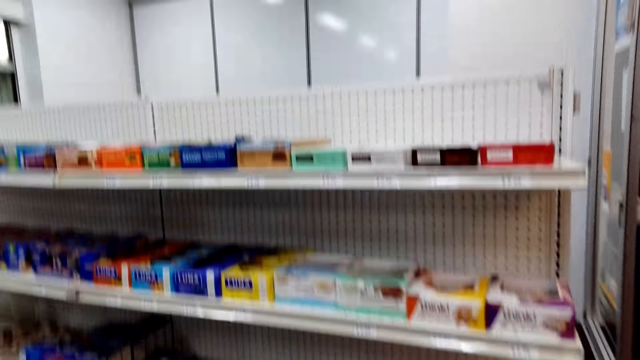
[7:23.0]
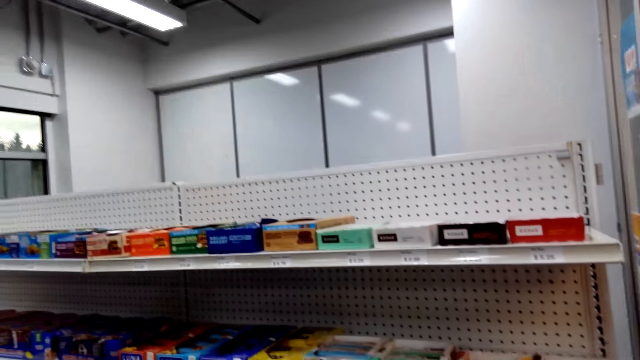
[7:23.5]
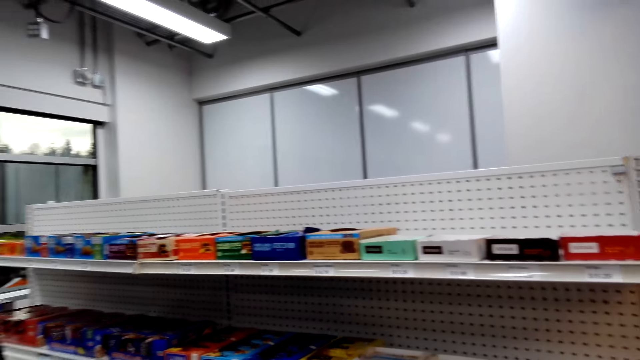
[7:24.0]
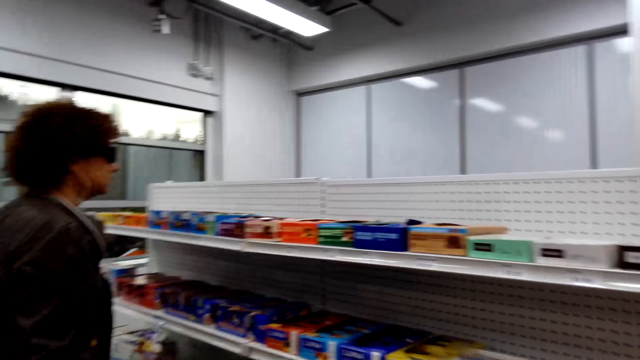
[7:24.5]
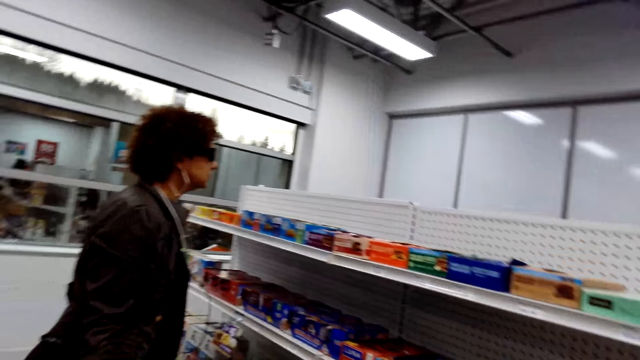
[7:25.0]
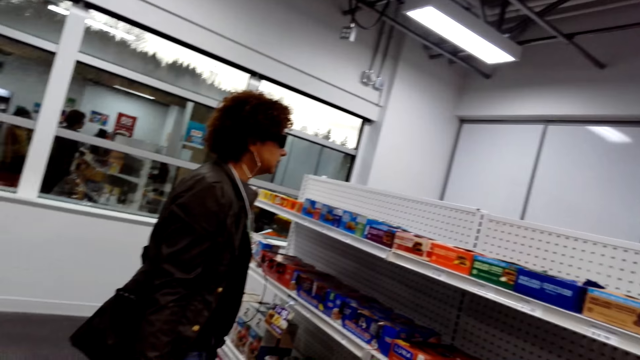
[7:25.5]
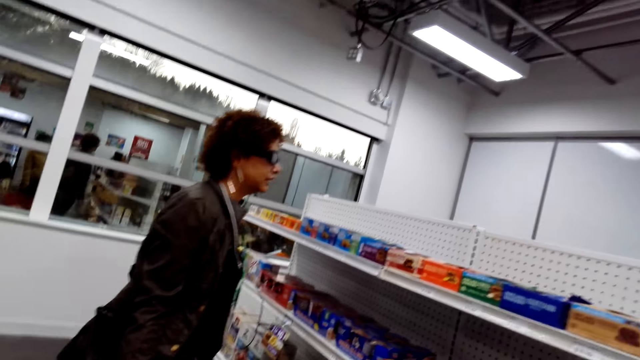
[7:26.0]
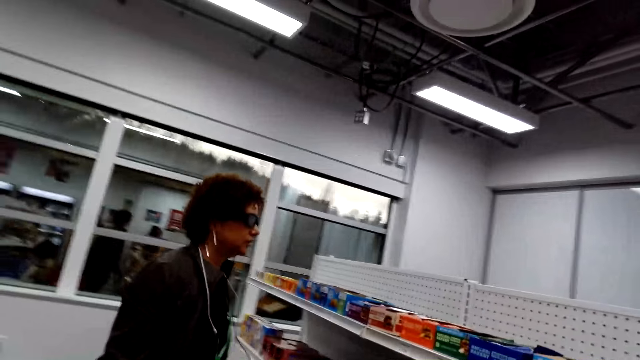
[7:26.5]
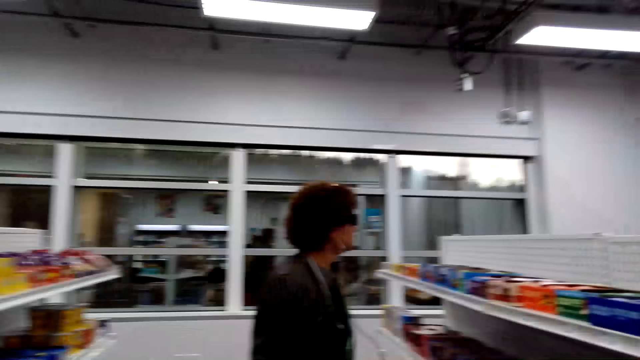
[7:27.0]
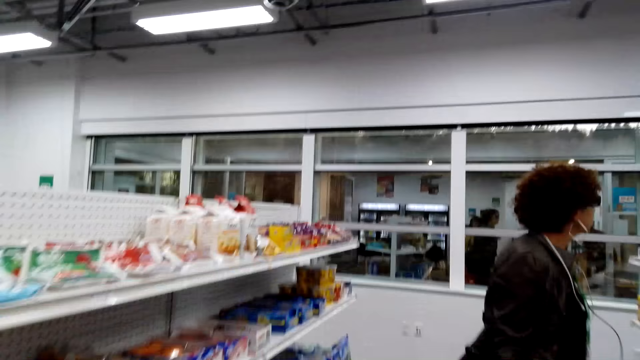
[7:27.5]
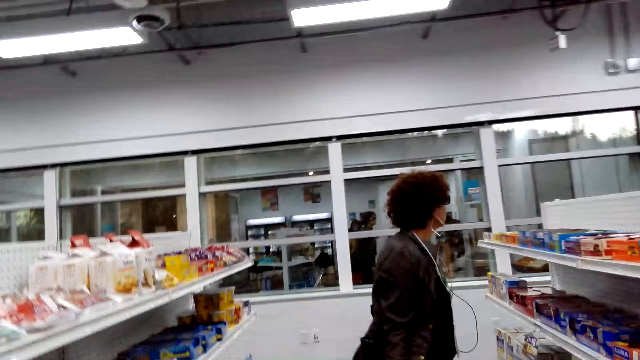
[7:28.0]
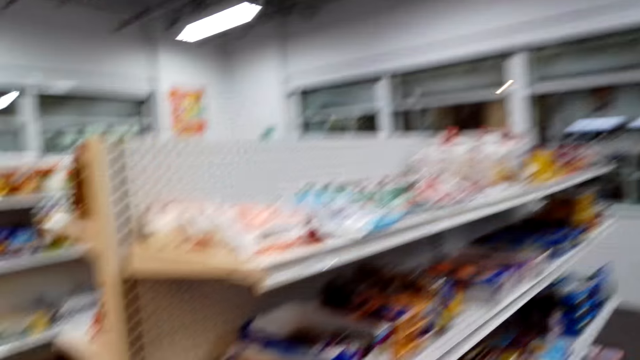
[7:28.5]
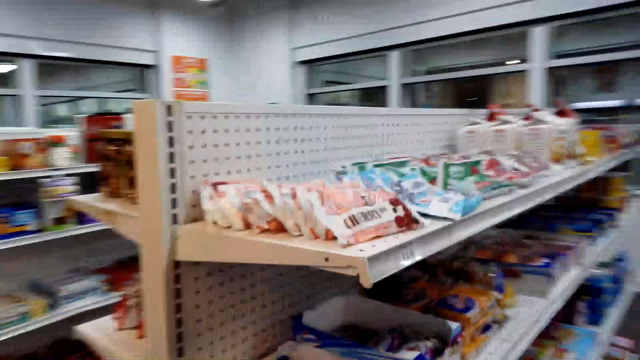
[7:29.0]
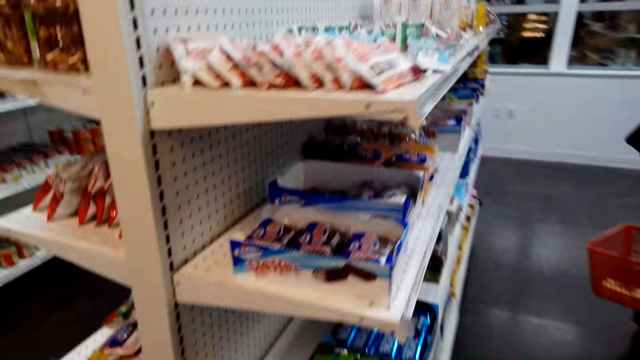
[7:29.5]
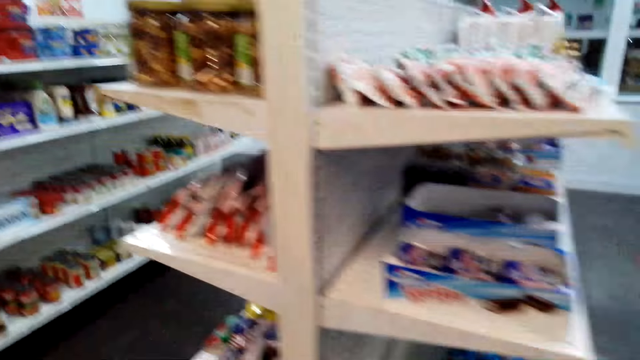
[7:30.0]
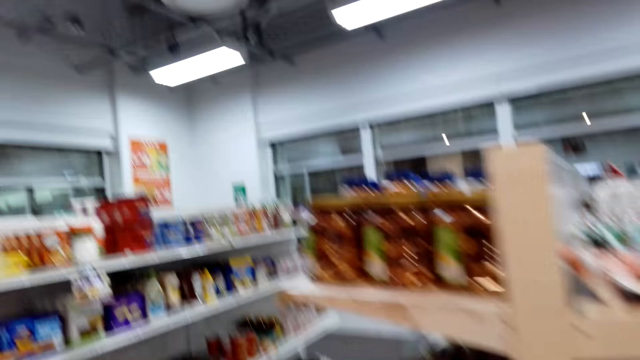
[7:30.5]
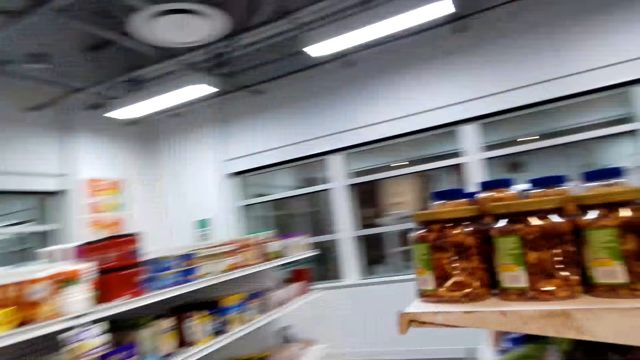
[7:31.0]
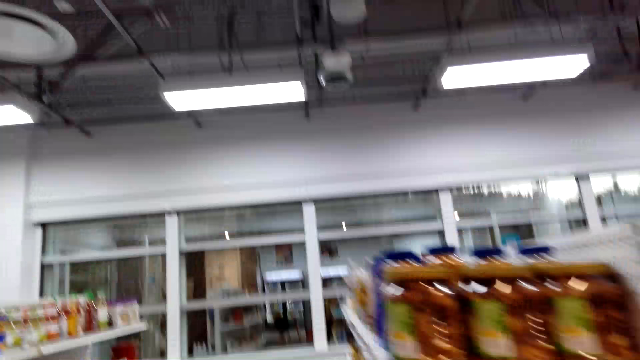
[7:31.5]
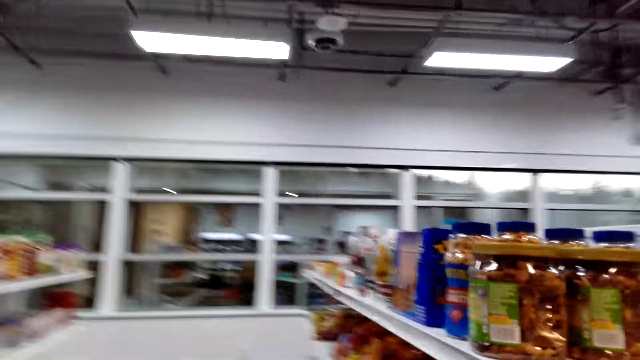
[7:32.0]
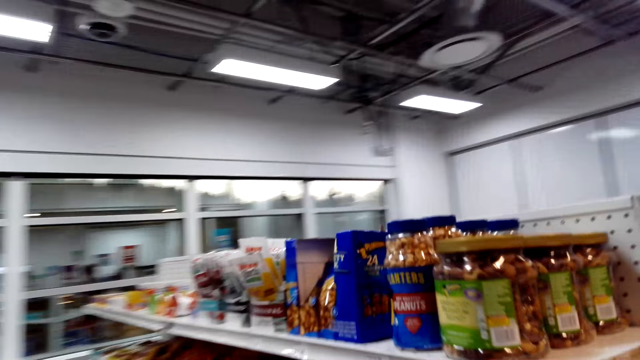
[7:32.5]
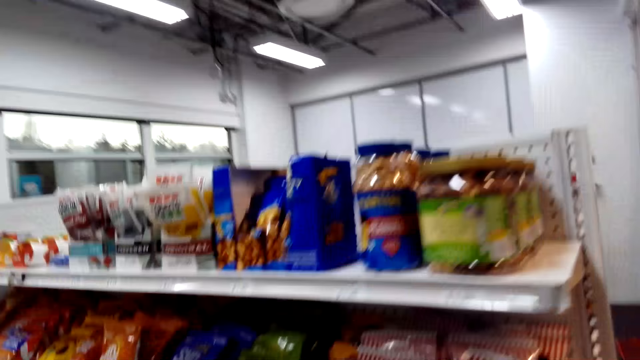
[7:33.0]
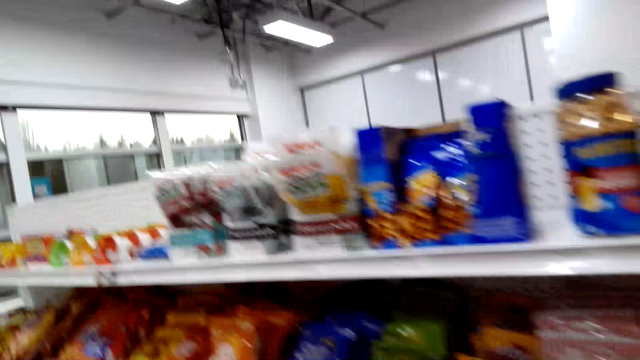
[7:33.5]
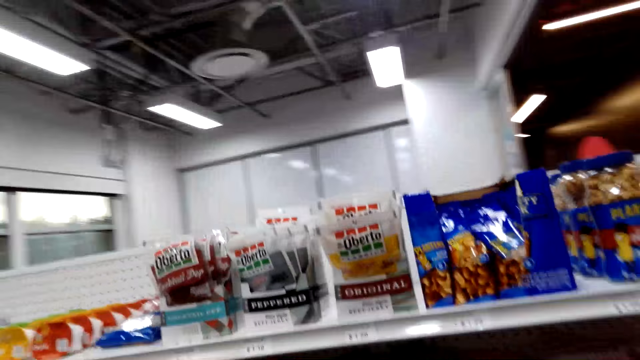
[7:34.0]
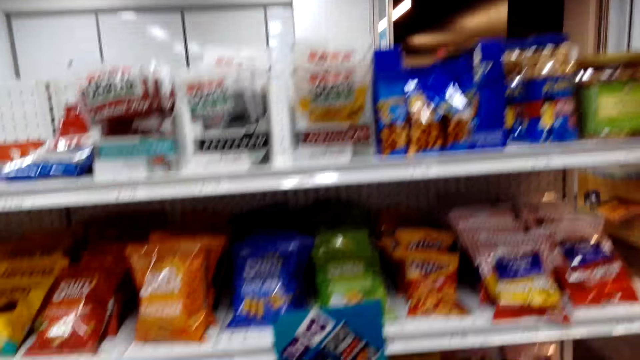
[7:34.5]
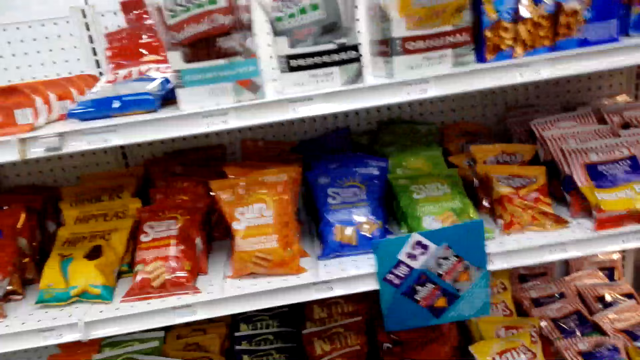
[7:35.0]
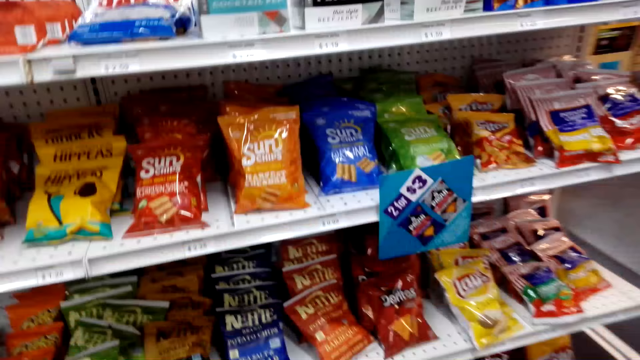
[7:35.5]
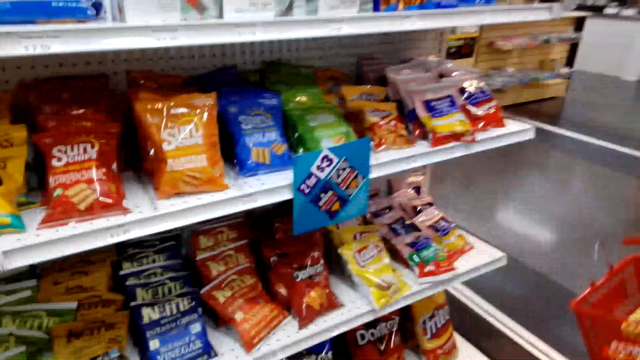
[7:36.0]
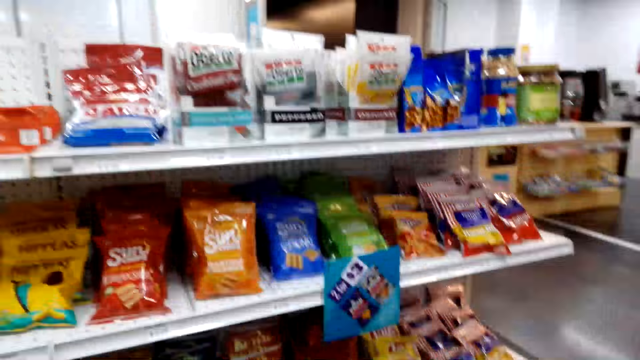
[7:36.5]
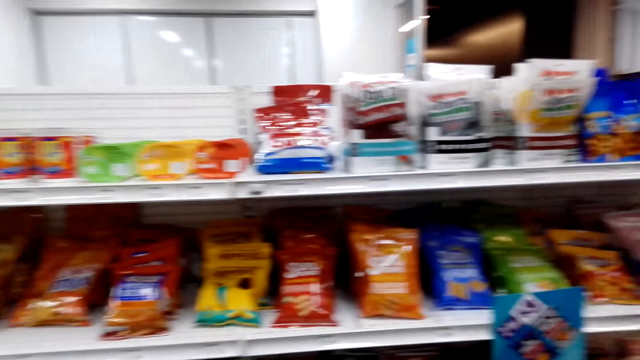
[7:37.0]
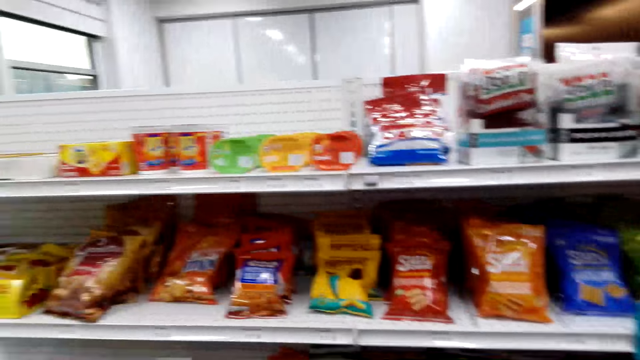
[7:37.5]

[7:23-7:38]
The camera wearer talks to a person. They look around. They move to the next shelf. They look at the snacks on the shelf.

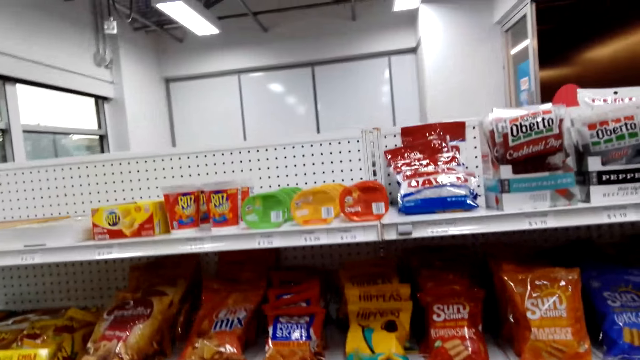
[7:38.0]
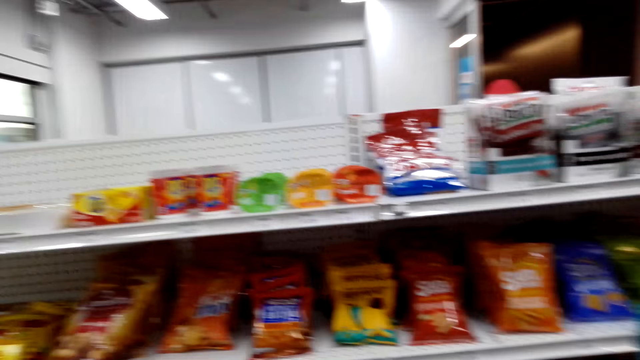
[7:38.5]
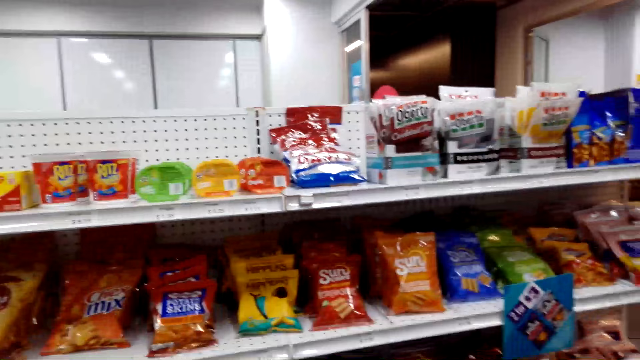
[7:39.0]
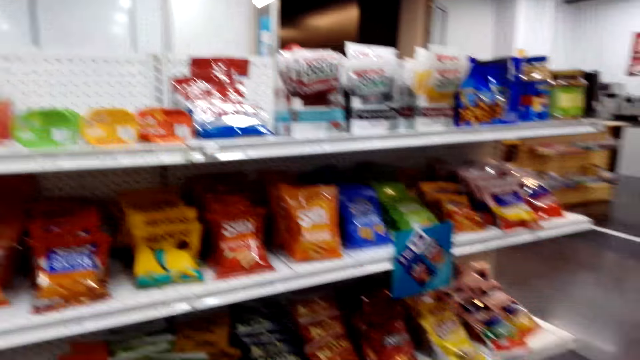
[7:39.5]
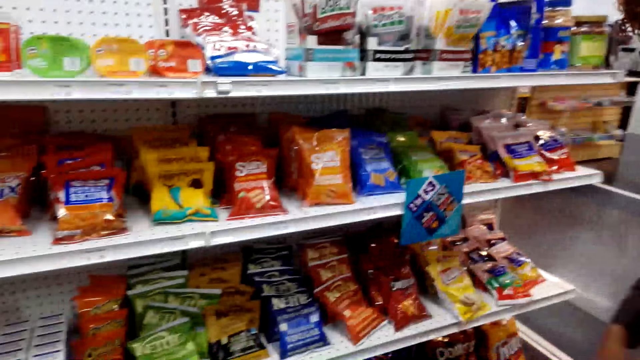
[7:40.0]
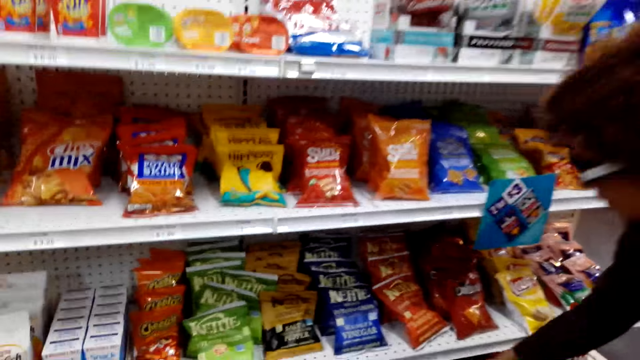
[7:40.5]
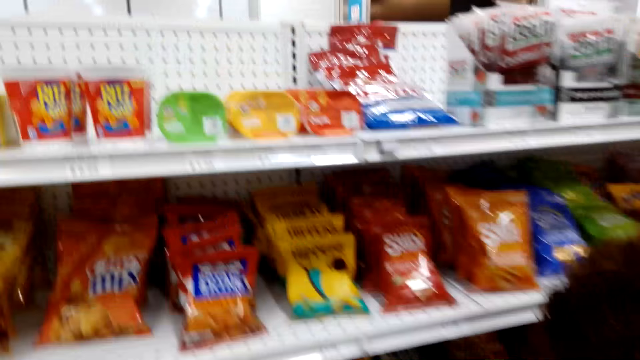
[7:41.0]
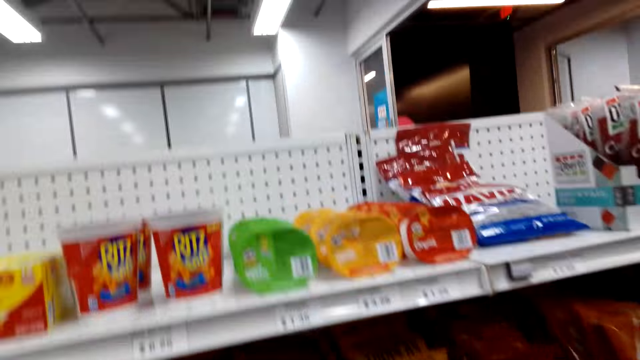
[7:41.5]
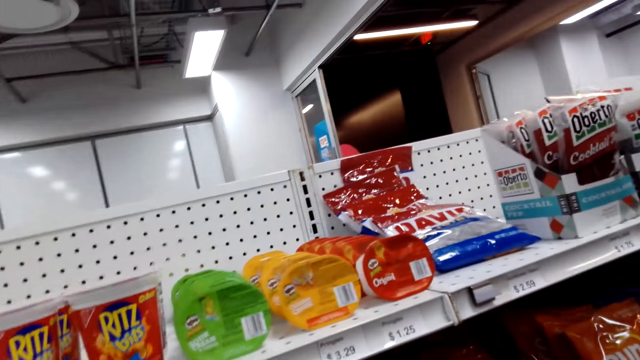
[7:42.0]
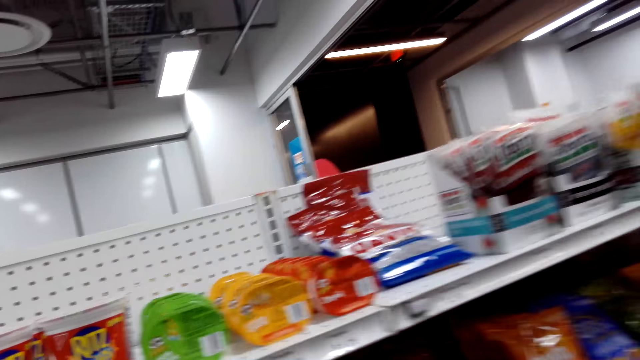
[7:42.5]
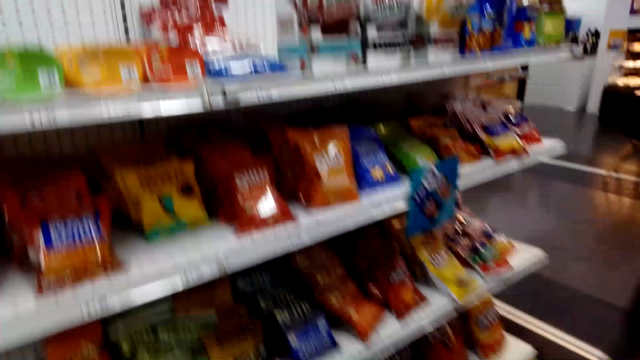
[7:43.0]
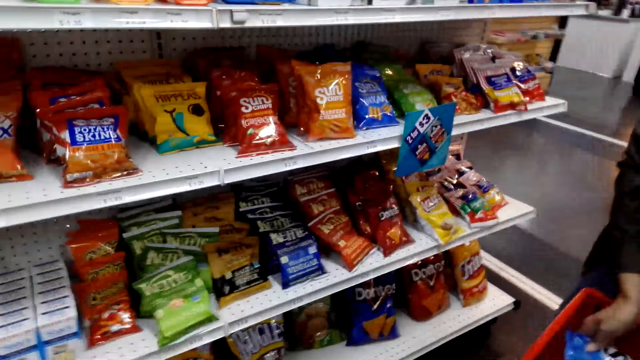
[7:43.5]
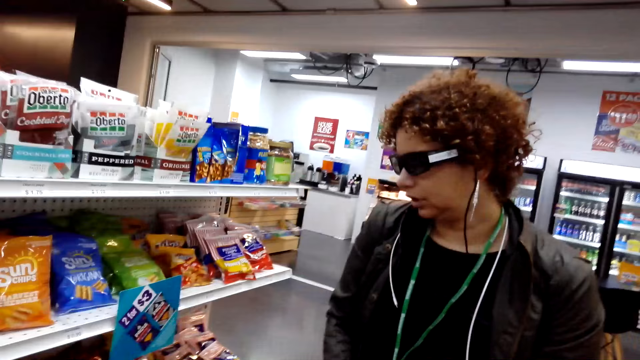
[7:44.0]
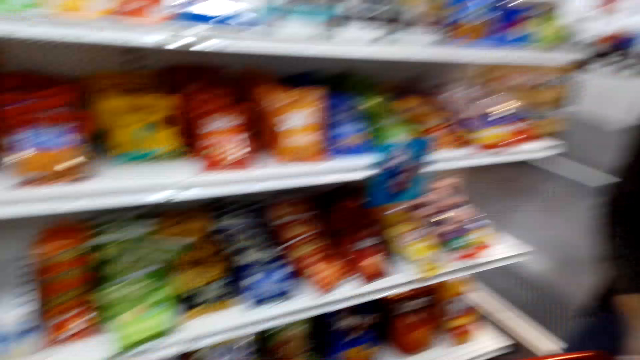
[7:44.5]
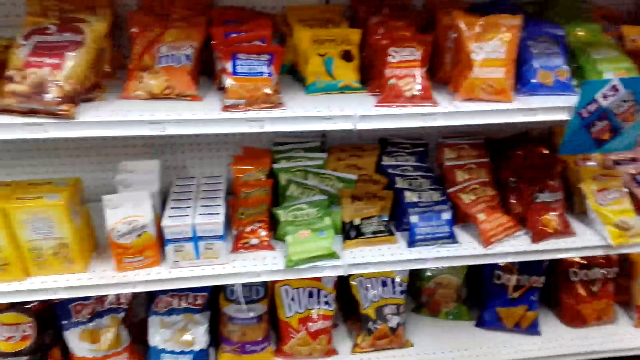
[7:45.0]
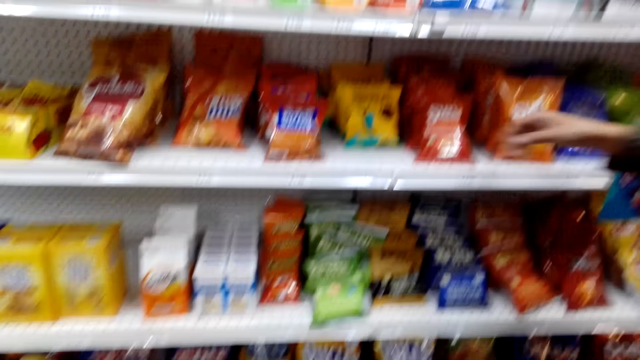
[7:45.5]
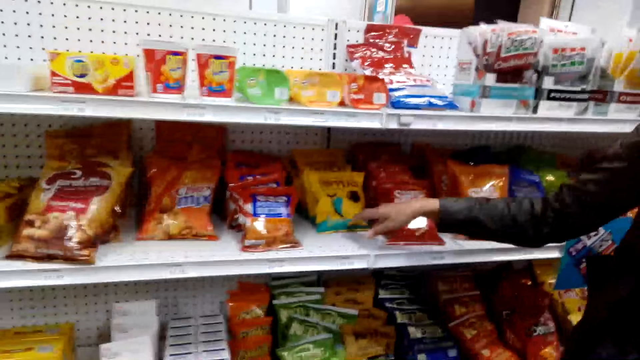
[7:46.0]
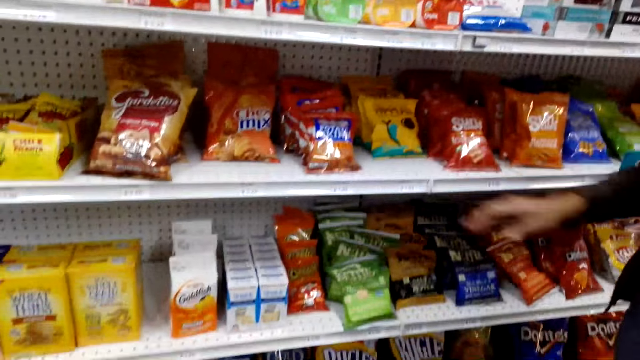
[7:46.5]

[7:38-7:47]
A person picks the snack from the shelf and puts the snack in the shopping bag. The camera wearer talks to the person. The person touches the shelf. The camera wearer looks around.
